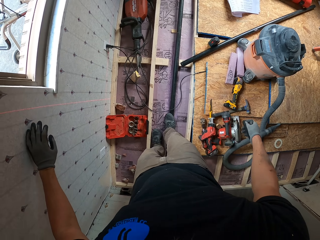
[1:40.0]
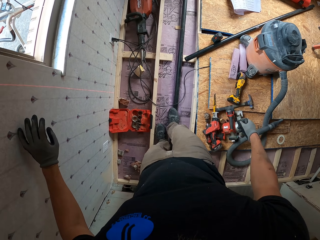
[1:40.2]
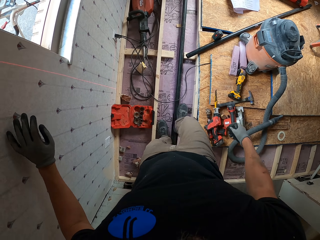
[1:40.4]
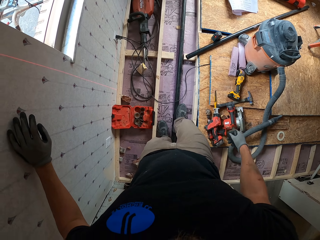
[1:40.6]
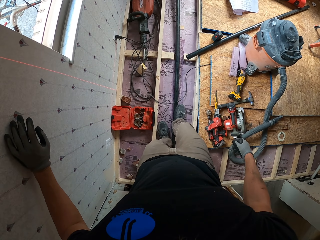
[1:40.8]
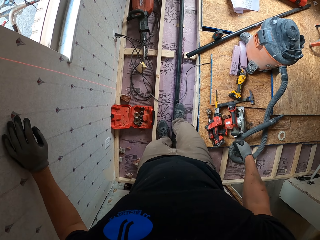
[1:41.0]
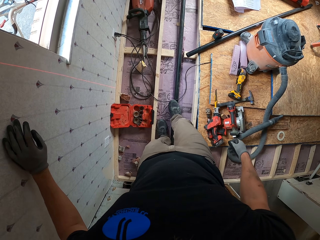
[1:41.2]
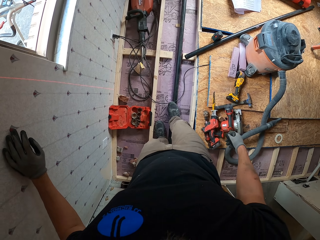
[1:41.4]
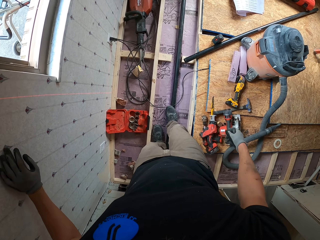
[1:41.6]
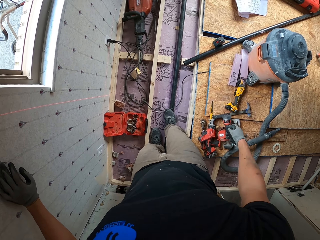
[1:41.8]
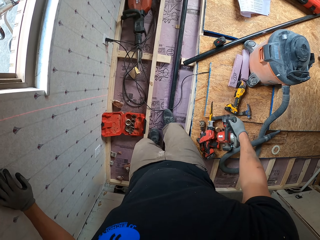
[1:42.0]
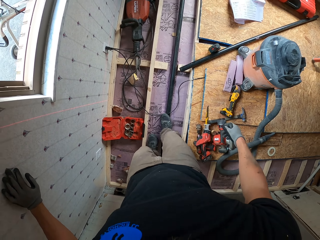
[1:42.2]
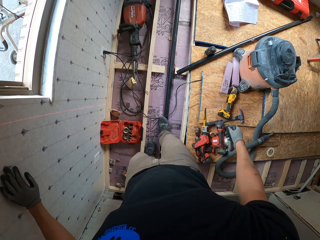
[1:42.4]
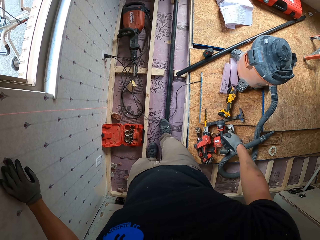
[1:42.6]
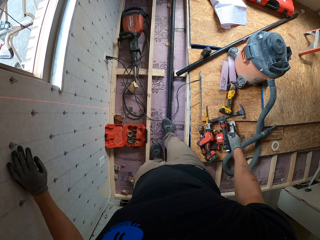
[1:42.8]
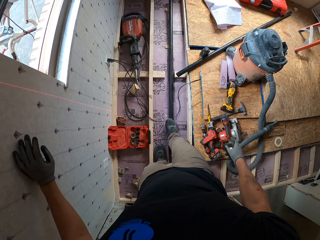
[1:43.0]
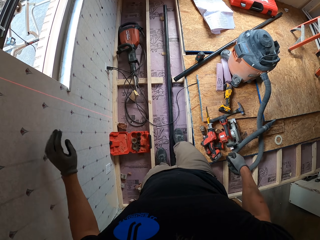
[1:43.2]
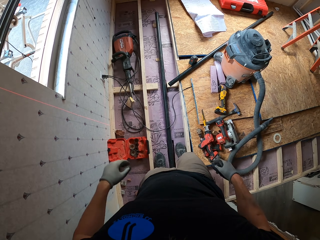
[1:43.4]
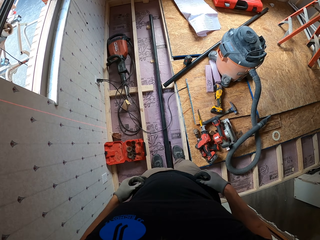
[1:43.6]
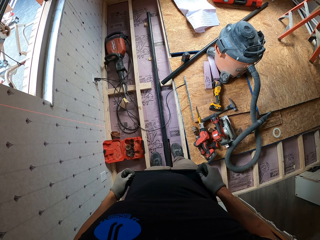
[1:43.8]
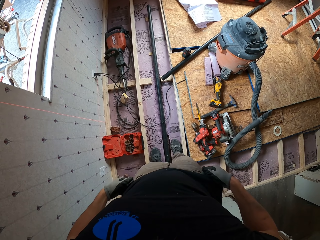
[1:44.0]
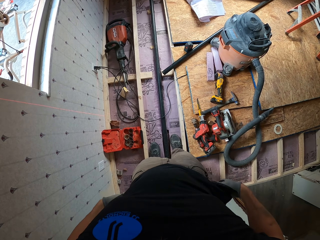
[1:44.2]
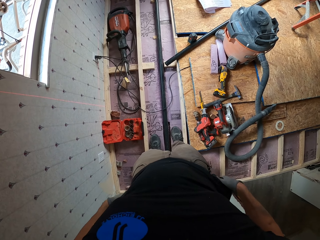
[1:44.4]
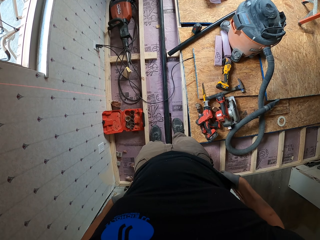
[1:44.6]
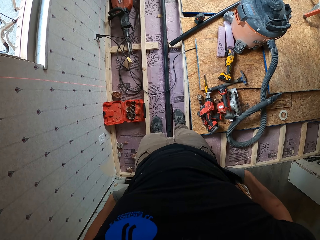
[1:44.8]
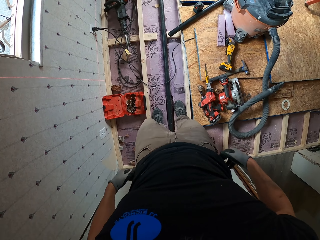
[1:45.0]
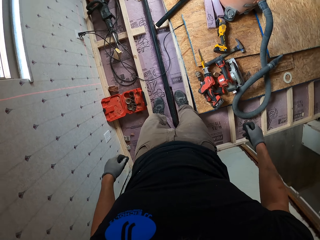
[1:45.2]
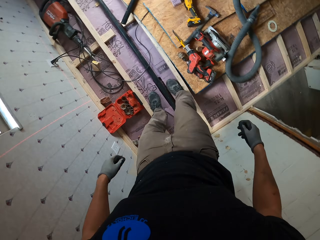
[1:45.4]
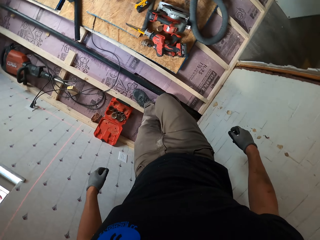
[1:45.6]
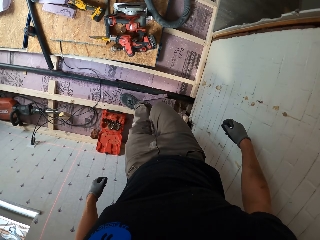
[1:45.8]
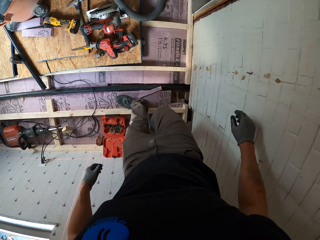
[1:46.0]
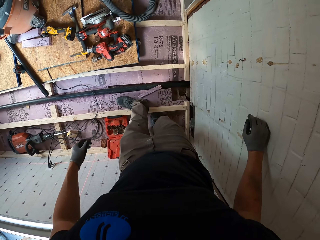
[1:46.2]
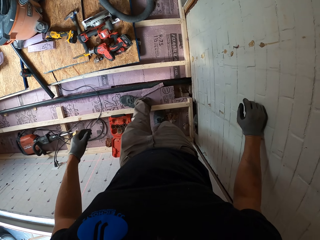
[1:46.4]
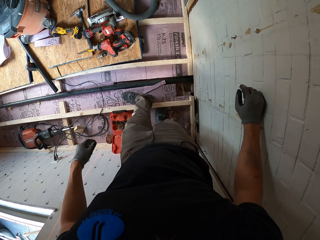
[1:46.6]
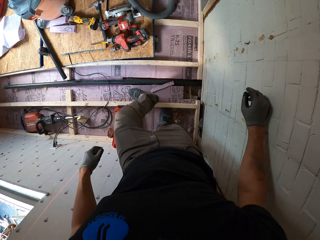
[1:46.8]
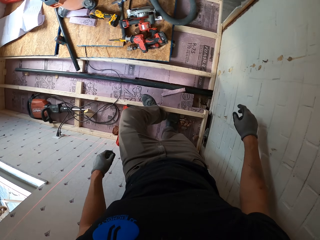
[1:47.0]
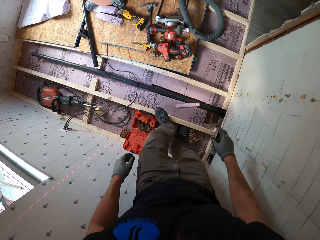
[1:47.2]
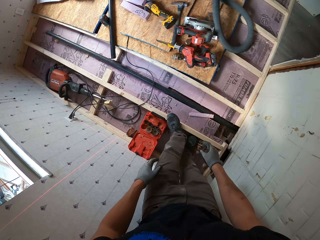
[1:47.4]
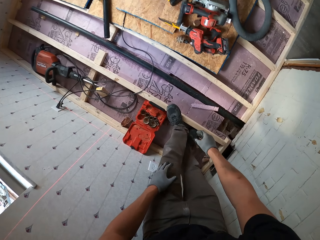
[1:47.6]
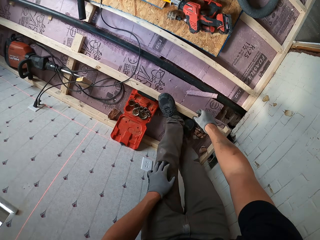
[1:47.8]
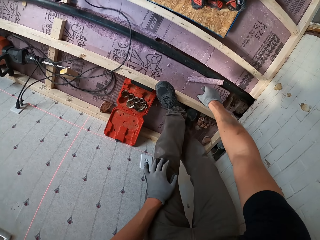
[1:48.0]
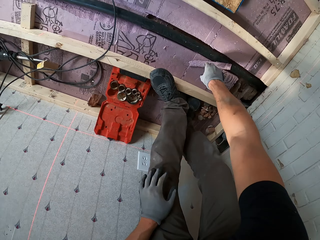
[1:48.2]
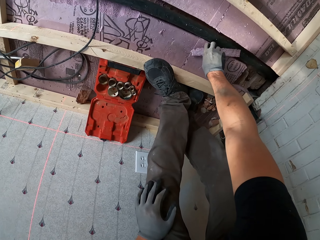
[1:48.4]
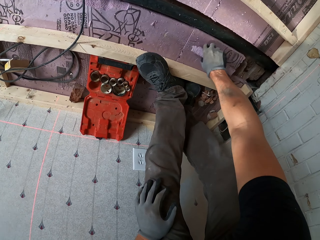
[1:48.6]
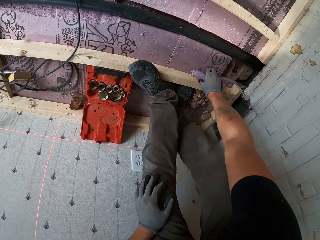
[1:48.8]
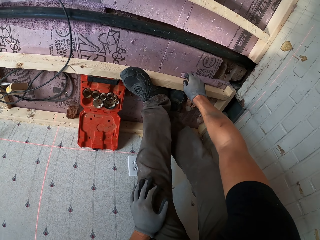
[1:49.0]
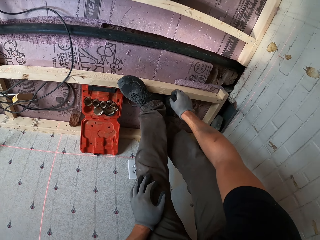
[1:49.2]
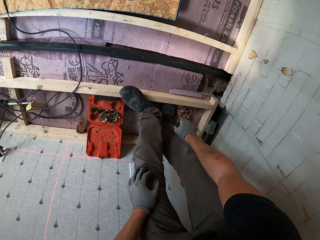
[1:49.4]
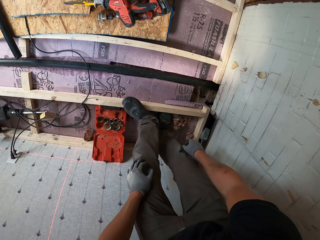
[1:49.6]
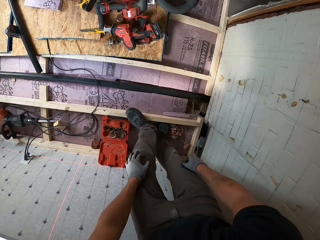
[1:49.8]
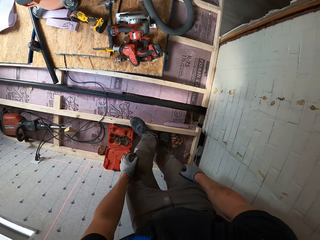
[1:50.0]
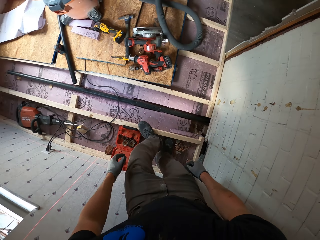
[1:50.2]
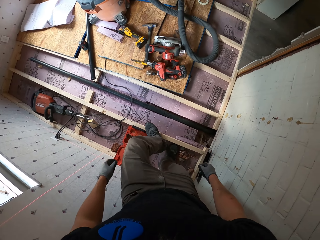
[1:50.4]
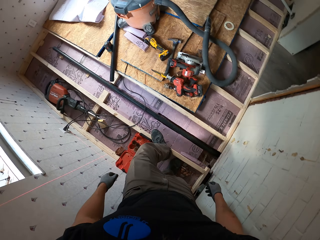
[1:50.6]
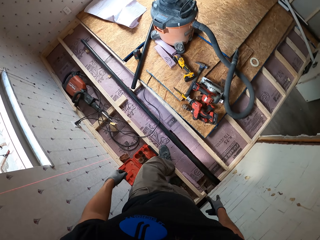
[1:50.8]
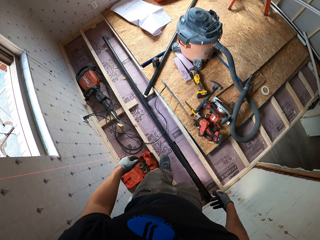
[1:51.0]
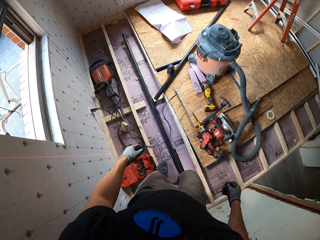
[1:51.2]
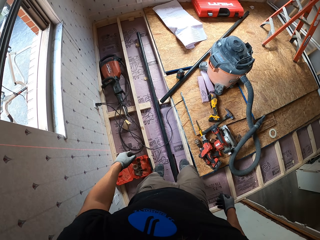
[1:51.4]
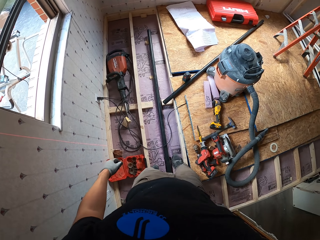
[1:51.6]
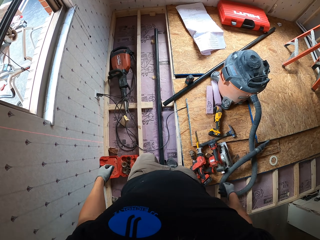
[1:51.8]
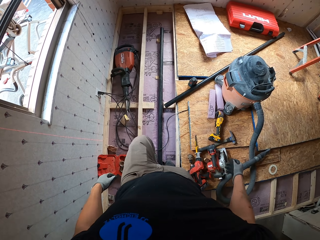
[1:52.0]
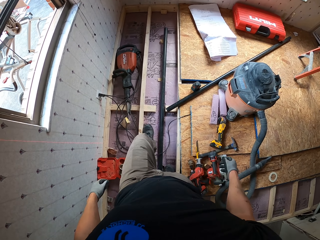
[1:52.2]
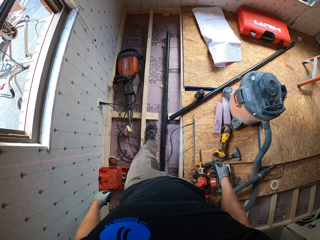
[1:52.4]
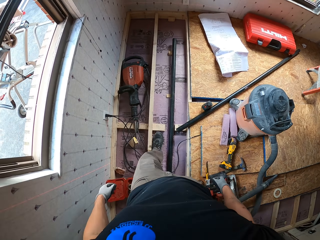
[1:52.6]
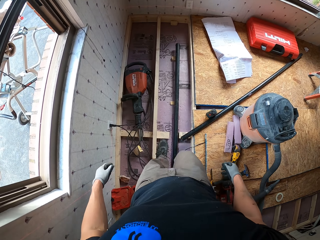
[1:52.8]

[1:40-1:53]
The camera wearer touches his cloth. He moves. He bends down and picks up a piece of wood. He drops the piece of wood. He stands up and walks.

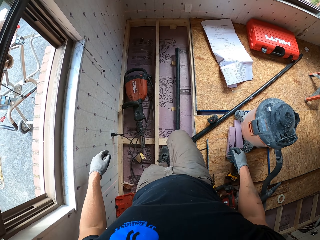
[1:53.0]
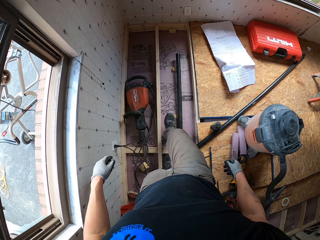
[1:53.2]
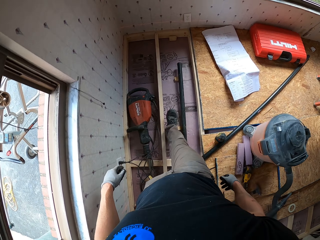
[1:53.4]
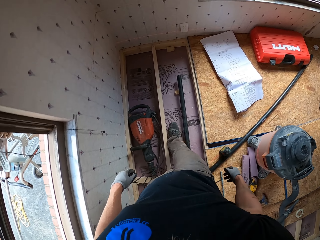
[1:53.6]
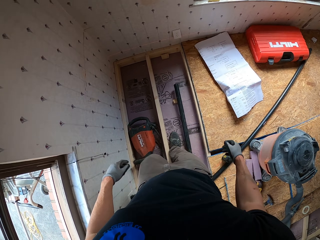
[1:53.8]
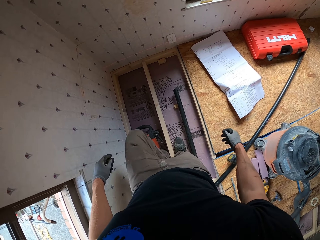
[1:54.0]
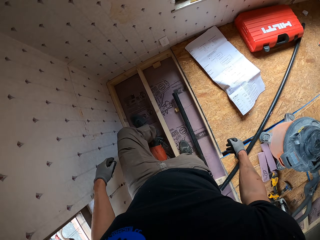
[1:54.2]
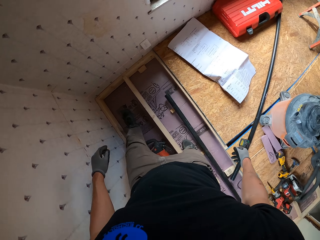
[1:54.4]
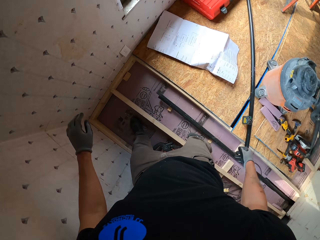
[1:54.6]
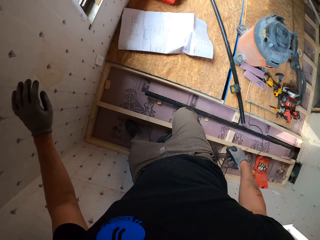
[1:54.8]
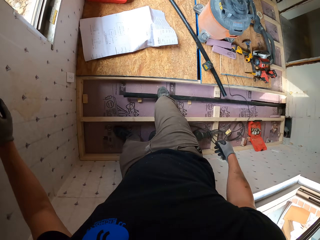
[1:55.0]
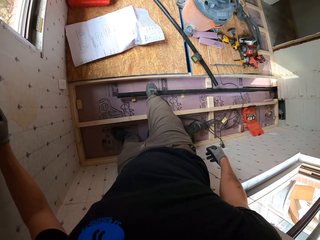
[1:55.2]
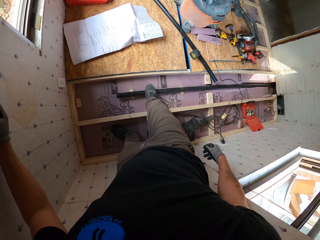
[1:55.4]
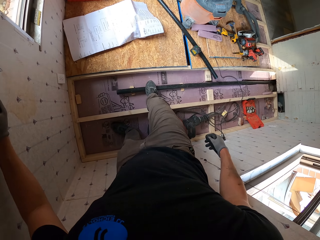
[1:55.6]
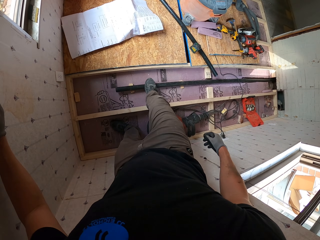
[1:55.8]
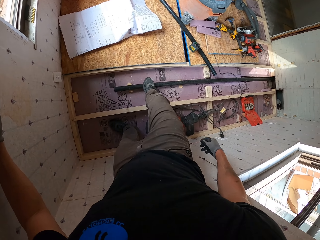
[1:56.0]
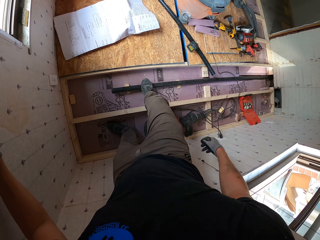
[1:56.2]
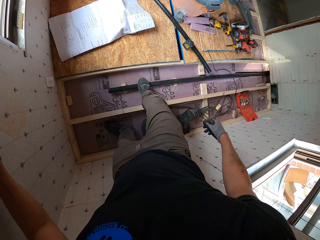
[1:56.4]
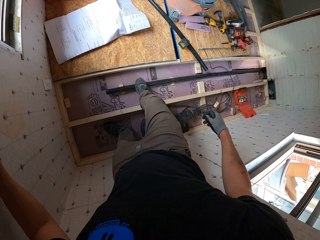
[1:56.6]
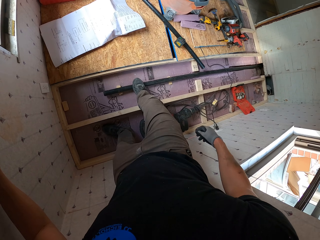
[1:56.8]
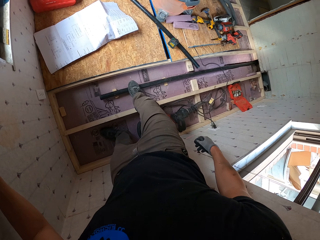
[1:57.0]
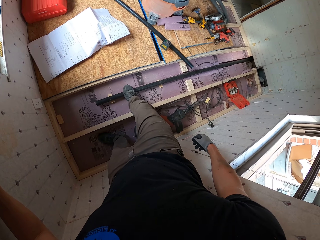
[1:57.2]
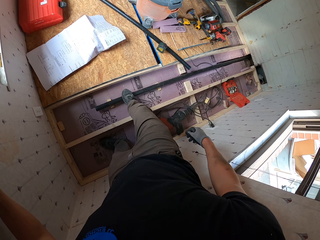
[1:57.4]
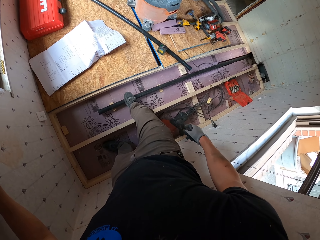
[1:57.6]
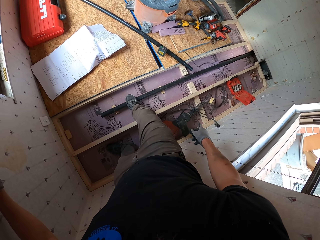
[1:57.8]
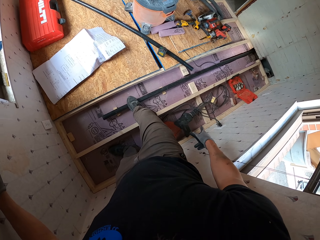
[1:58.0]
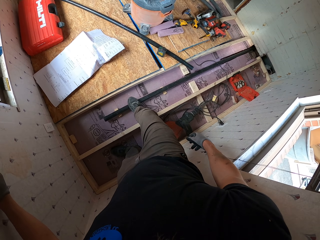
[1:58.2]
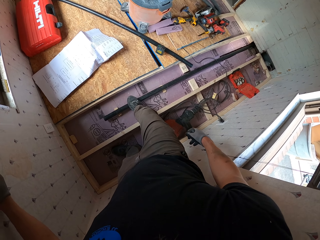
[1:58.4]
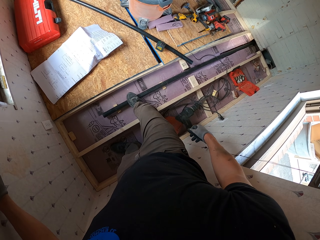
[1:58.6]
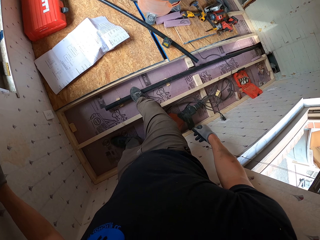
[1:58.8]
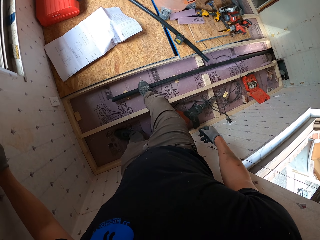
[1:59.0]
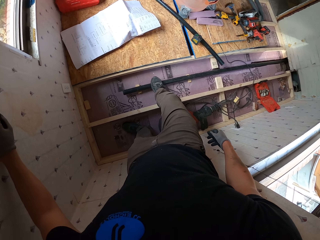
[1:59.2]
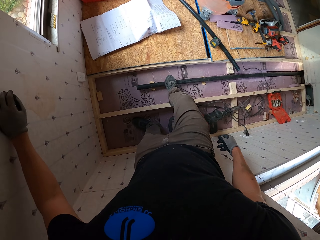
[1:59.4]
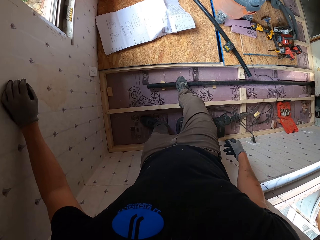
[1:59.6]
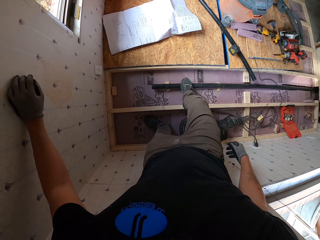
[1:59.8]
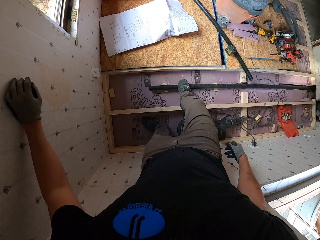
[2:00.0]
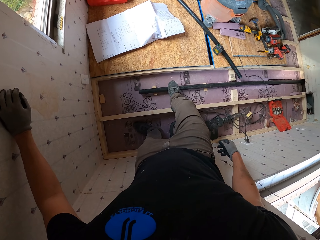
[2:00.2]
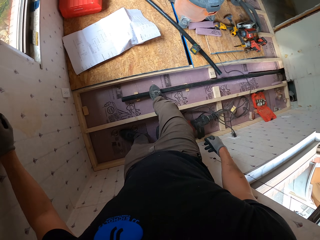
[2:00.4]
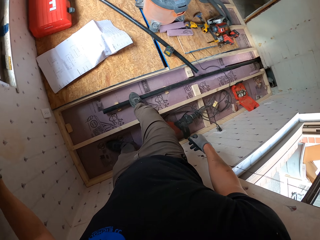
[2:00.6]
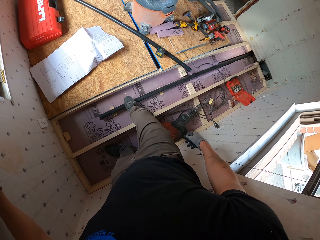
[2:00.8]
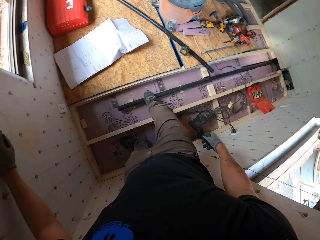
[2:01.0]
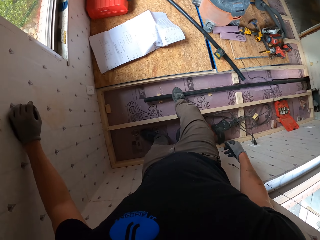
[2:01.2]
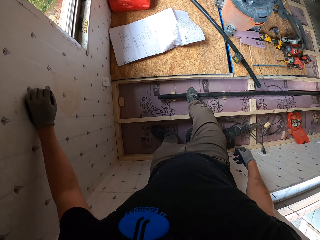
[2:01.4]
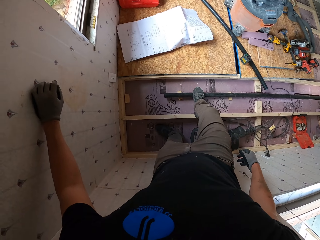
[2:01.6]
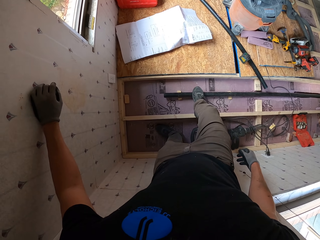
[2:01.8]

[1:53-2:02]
The camera wearer touches the wall. He steps on the pipe. He moves his hand.
